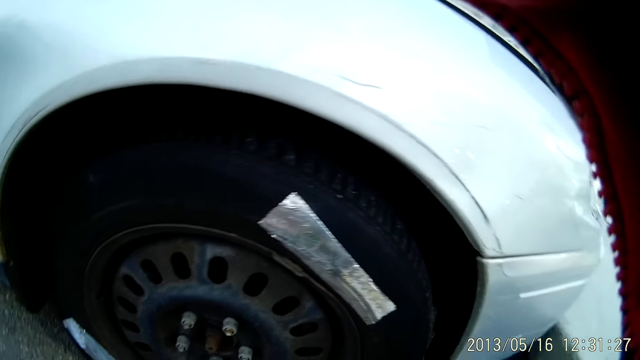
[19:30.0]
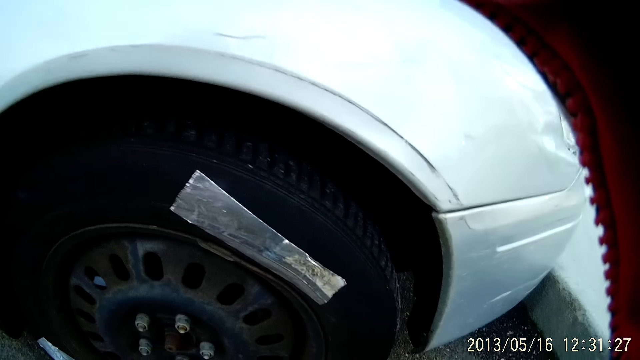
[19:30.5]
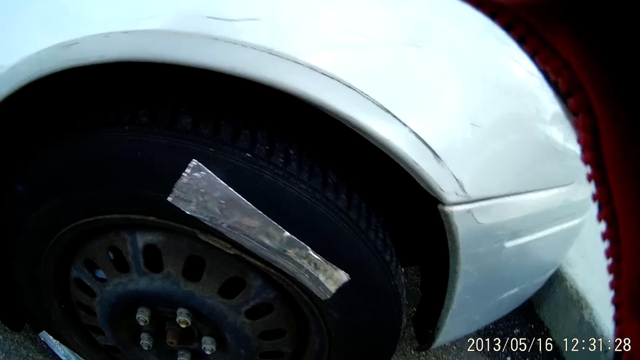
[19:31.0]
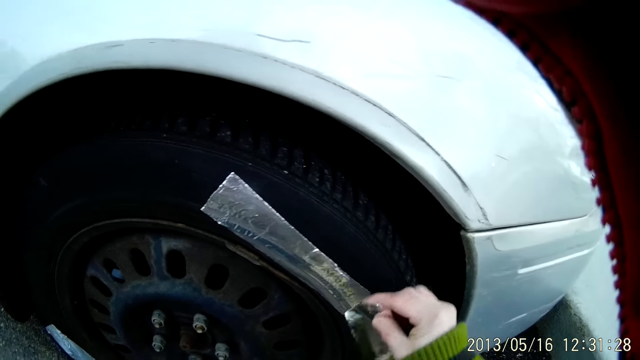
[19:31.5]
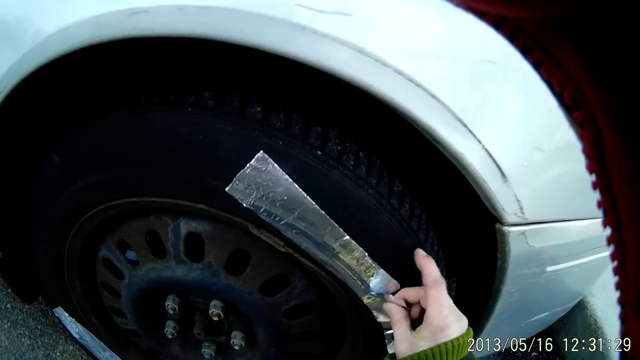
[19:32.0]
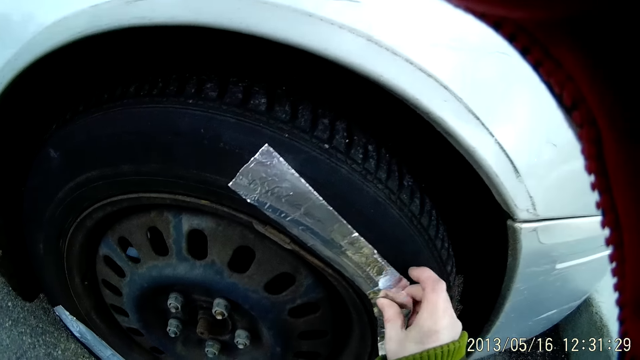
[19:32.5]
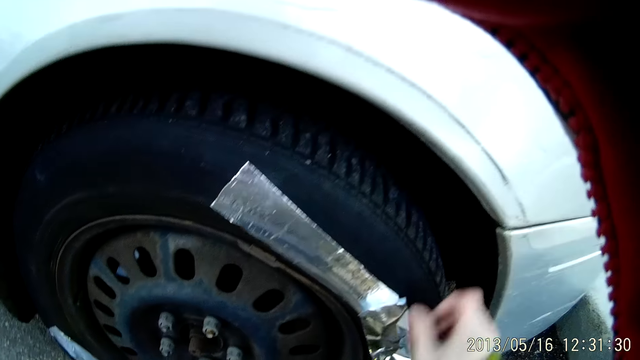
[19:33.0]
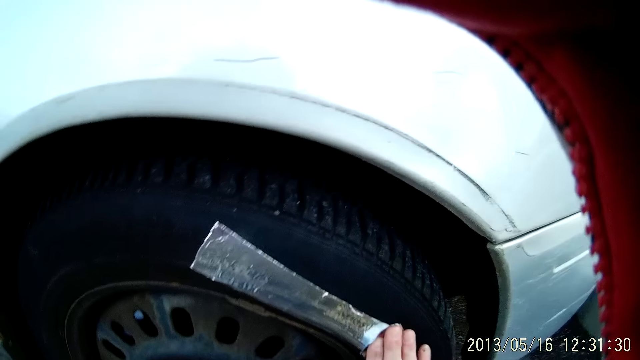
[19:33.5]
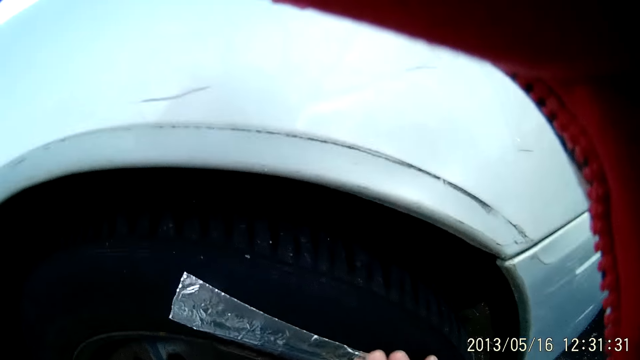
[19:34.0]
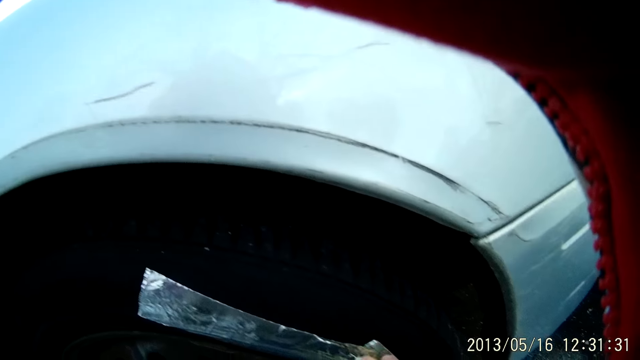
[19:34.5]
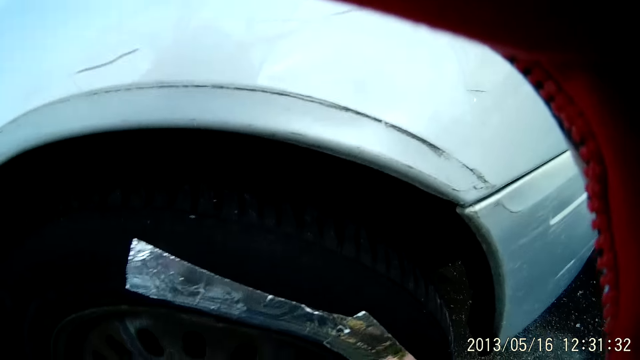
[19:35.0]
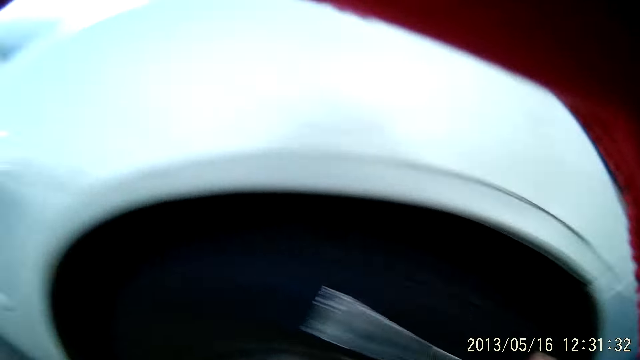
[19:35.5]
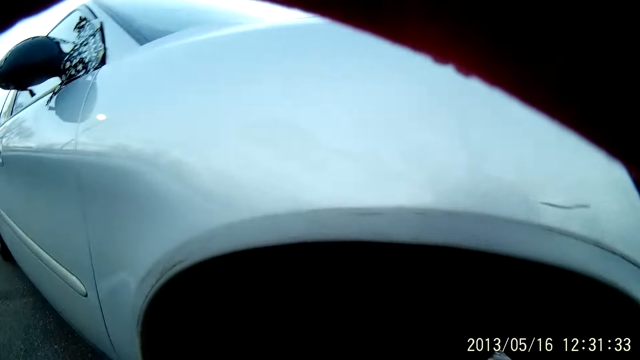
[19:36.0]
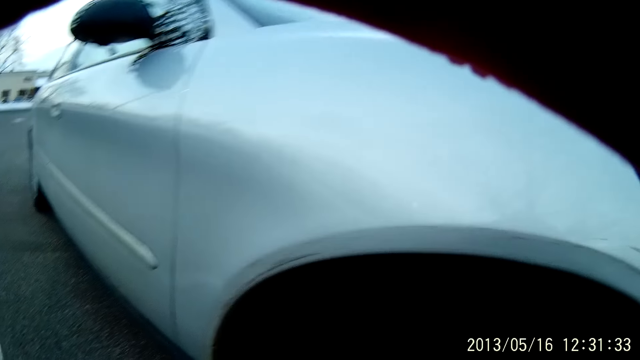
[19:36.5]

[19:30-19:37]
The camera wearer puts tape on the car tire.

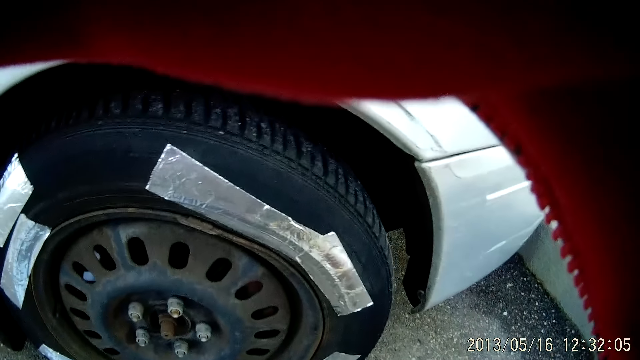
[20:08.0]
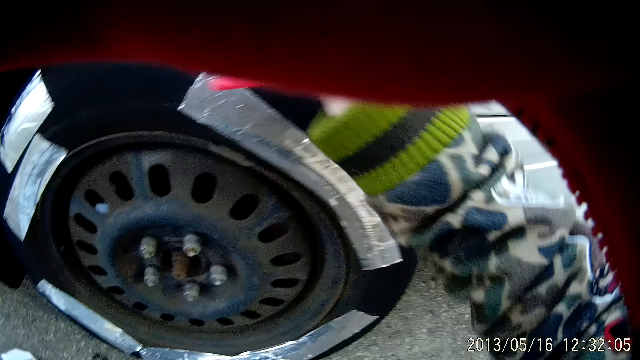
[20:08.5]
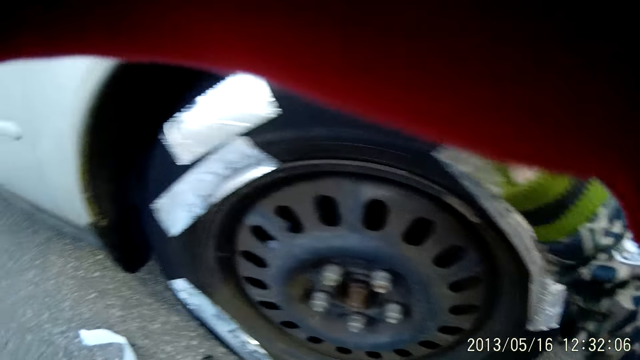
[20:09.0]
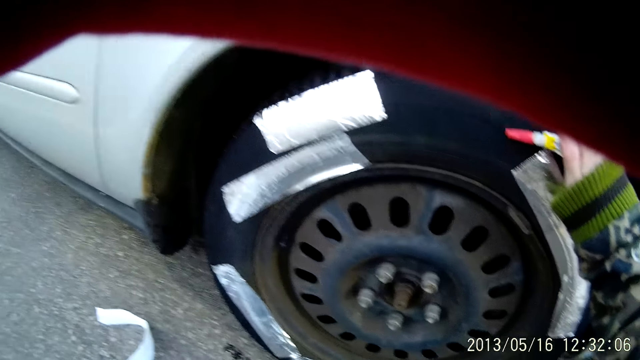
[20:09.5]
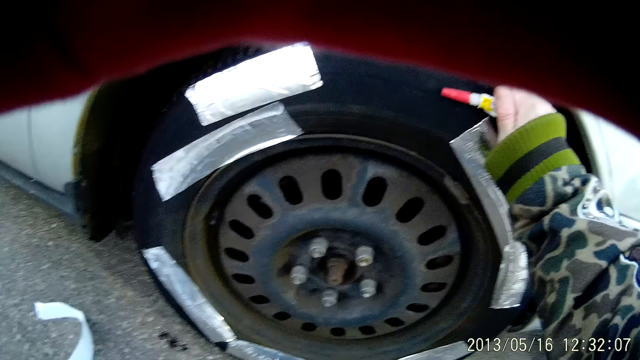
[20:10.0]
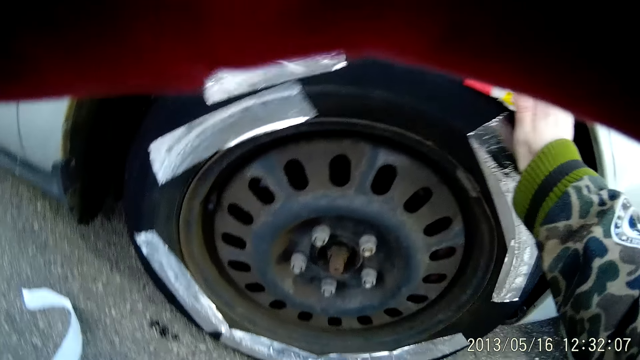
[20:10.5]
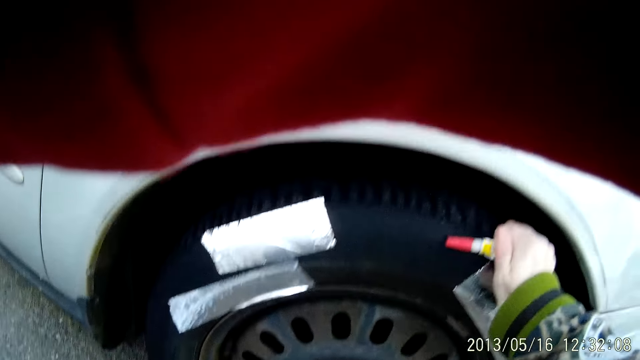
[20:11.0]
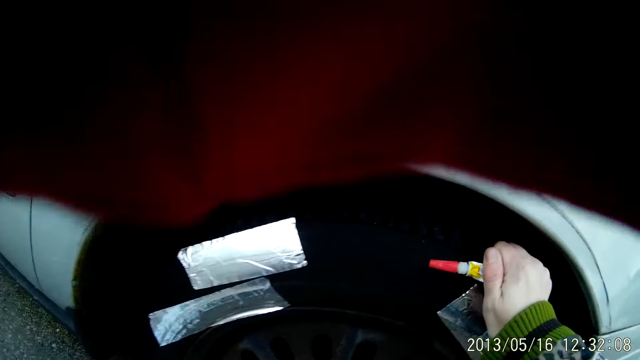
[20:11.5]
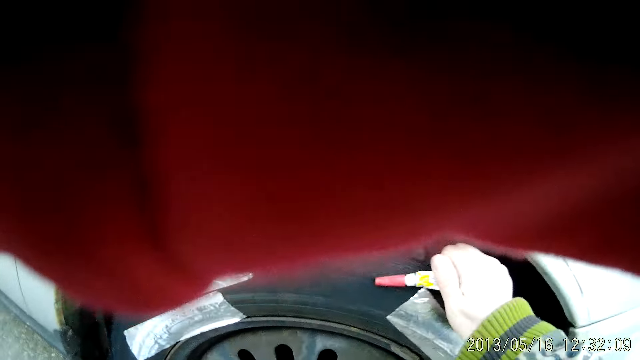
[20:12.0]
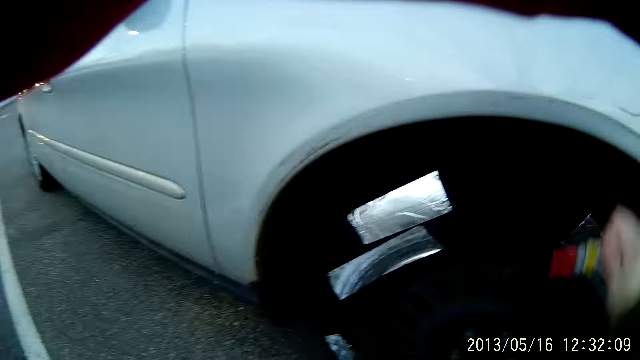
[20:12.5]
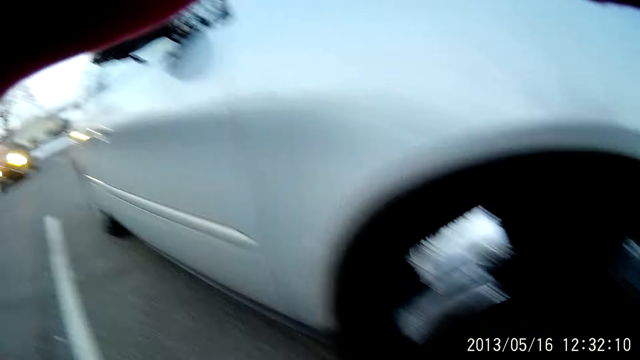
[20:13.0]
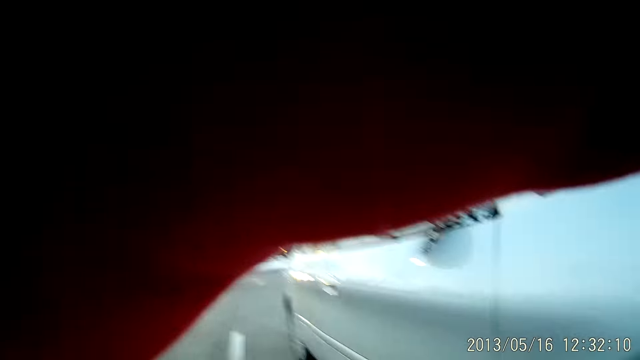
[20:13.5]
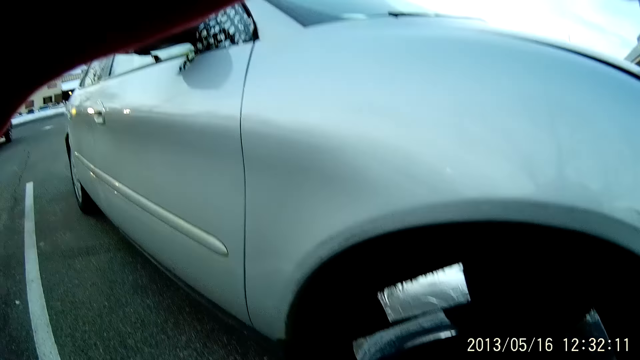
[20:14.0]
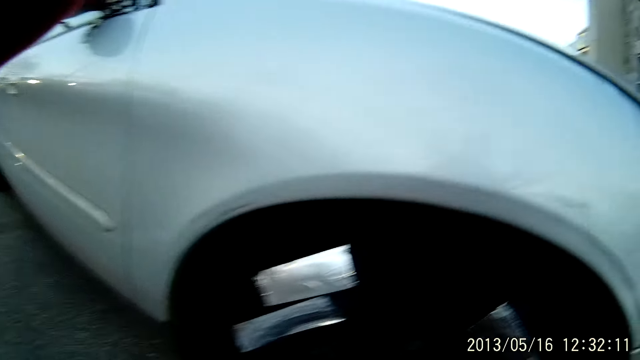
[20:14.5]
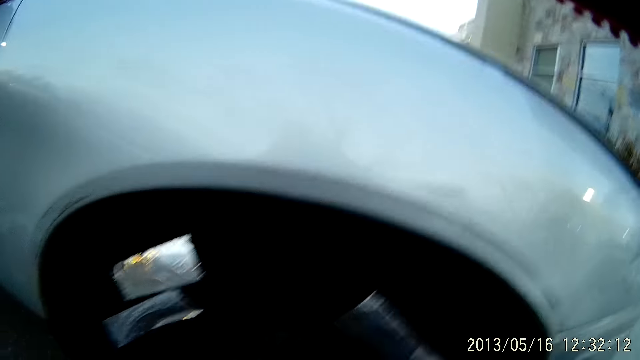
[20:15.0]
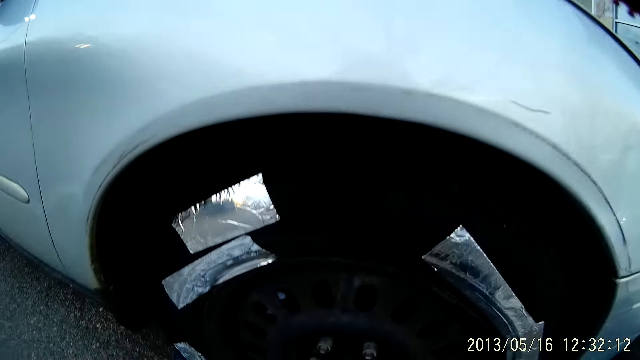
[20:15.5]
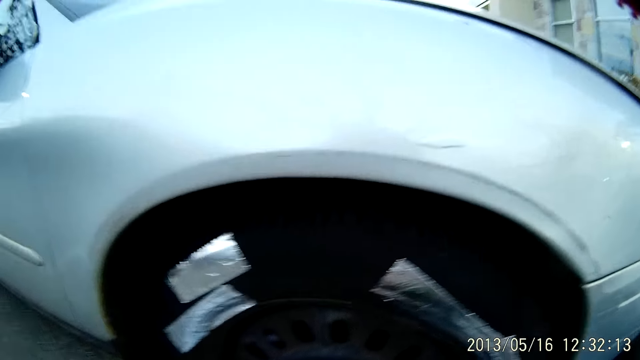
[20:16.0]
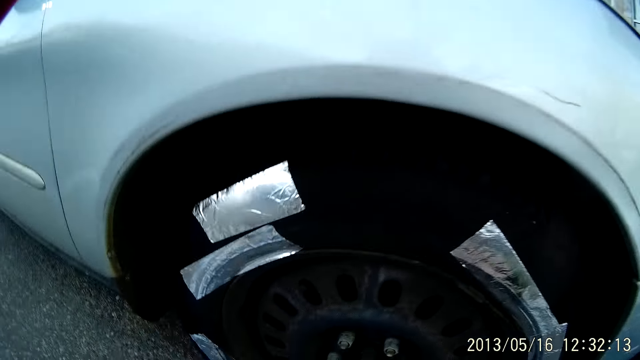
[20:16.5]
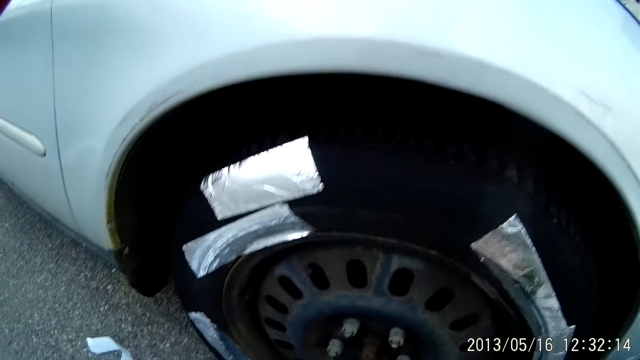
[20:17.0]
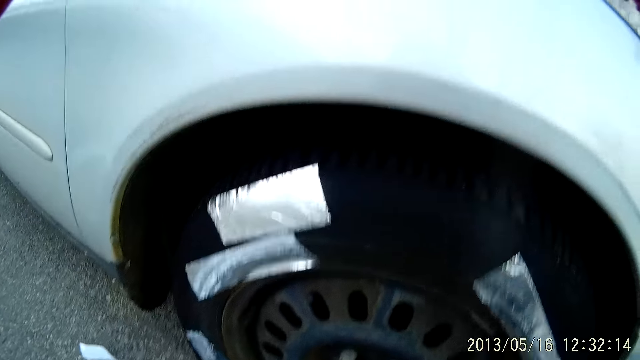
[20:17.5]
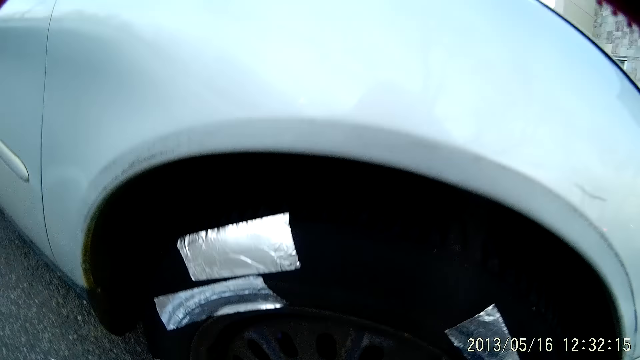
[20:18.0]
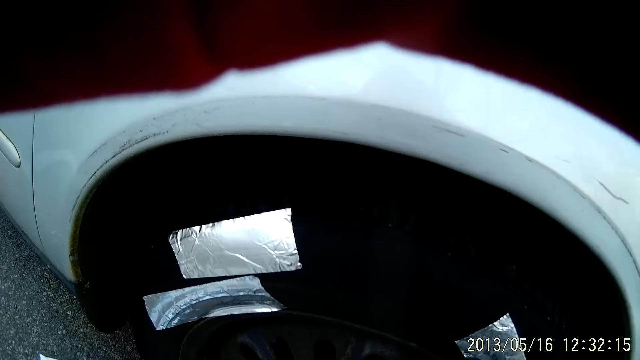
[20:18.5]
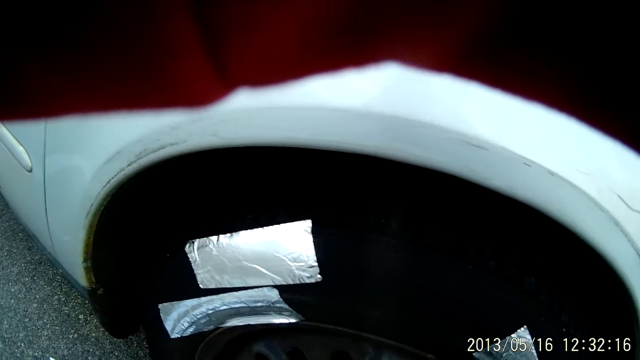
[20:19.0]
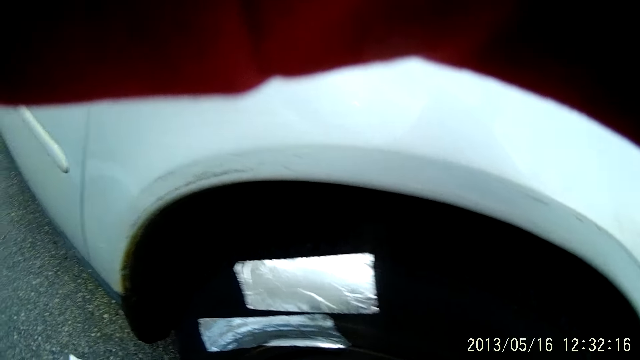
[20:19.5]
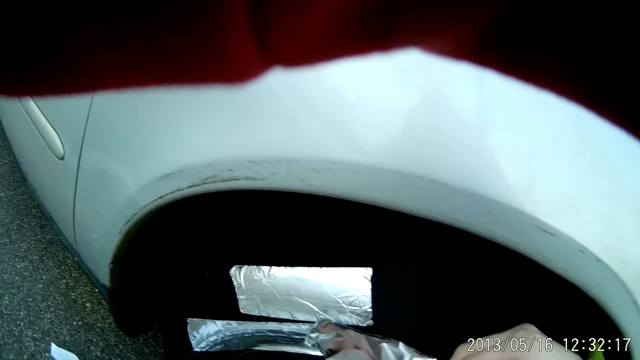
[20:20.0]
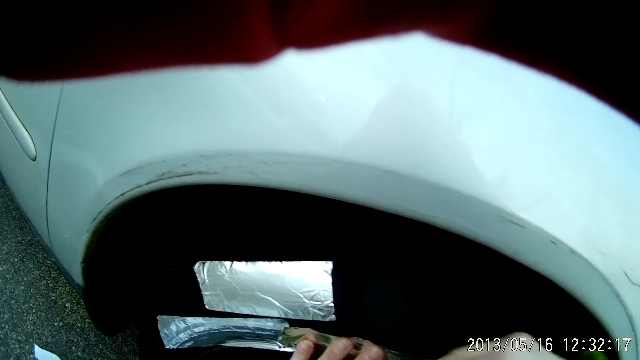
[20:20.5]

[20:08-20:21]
The camera wearer puts hands on the tire. They apply gum on the tire of the car. They remove the hand from the tire. They put tape on the car tire.
